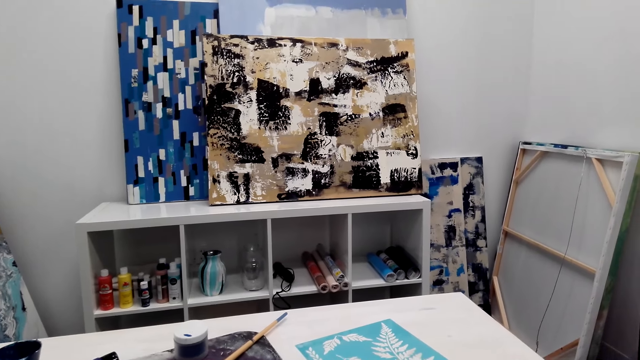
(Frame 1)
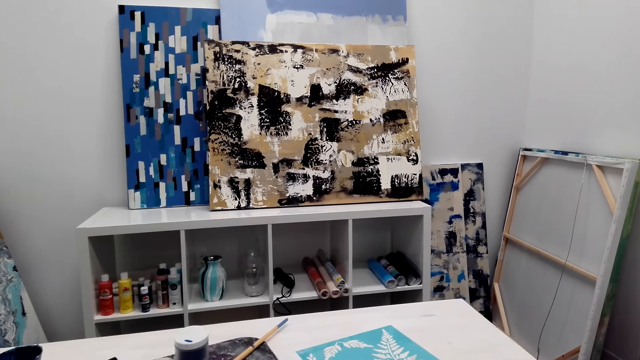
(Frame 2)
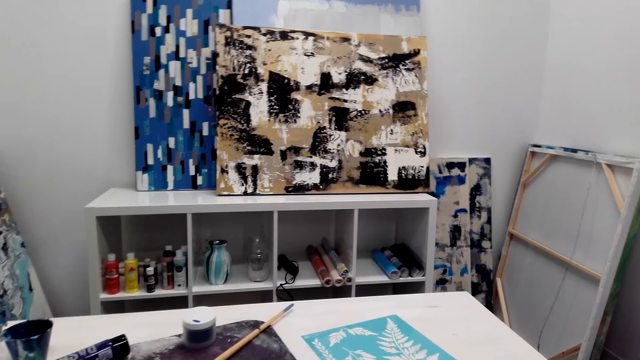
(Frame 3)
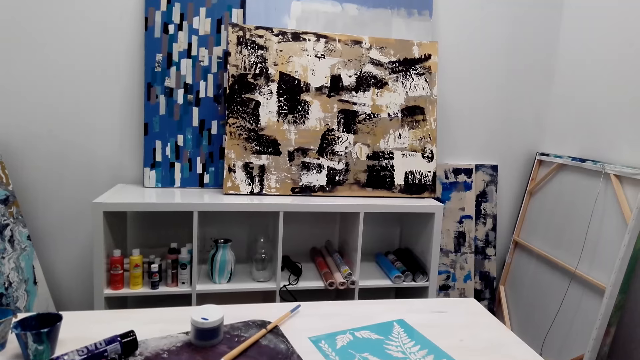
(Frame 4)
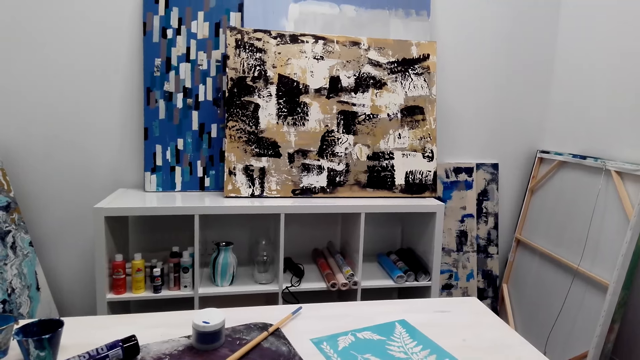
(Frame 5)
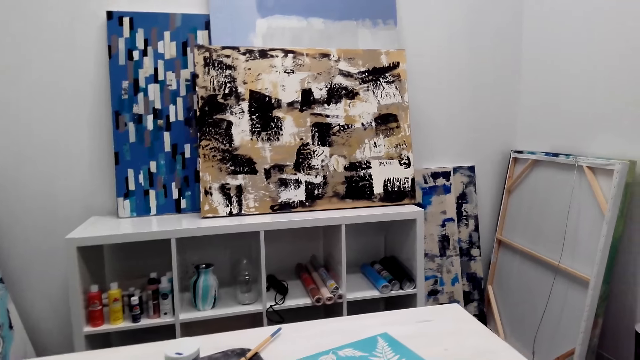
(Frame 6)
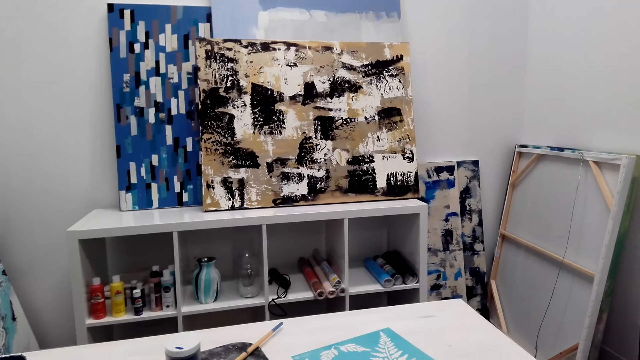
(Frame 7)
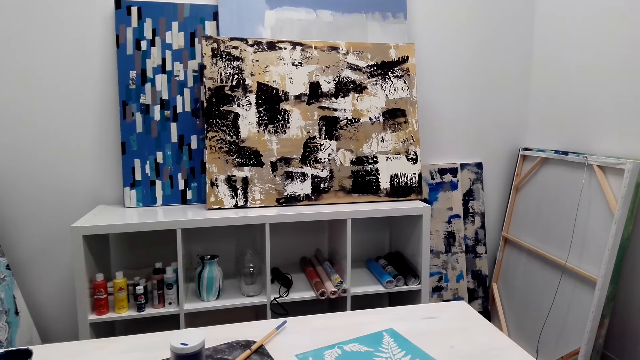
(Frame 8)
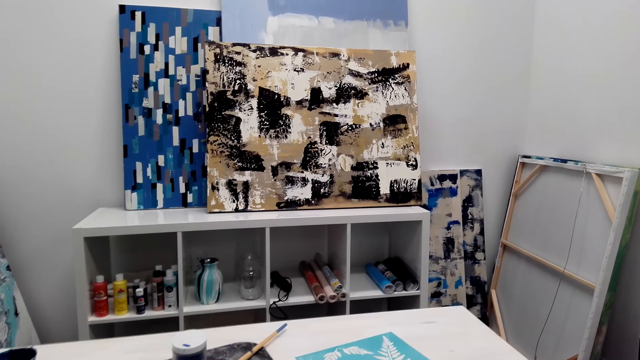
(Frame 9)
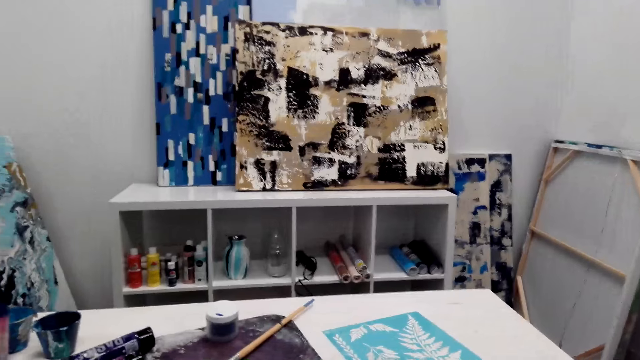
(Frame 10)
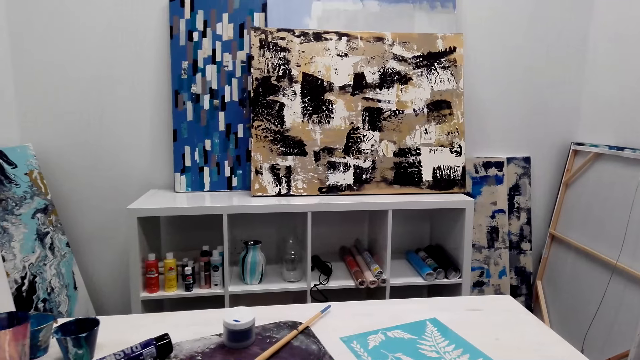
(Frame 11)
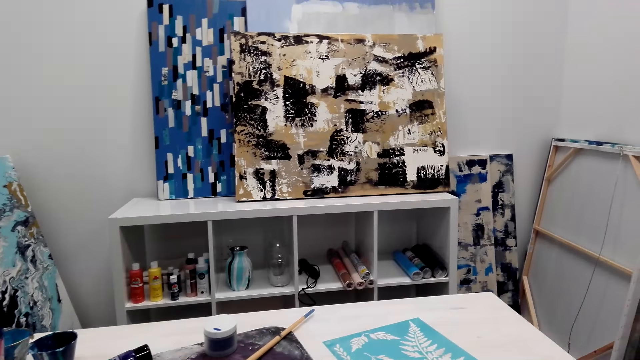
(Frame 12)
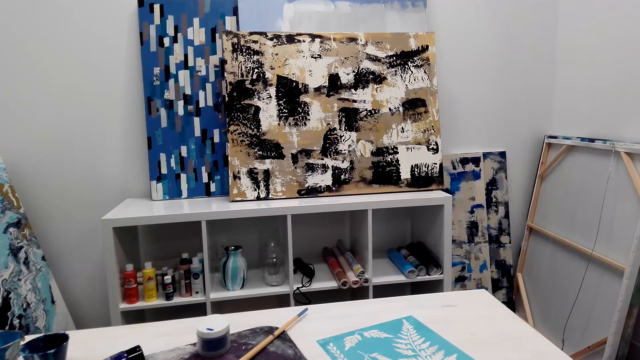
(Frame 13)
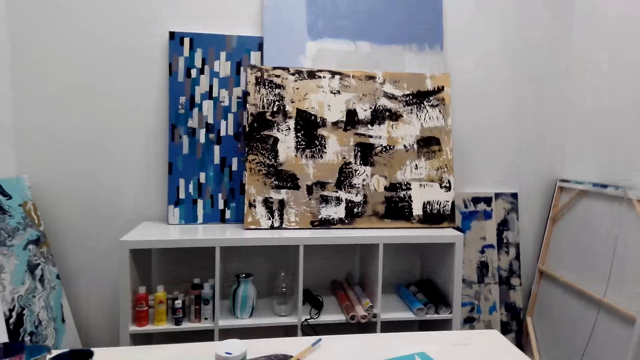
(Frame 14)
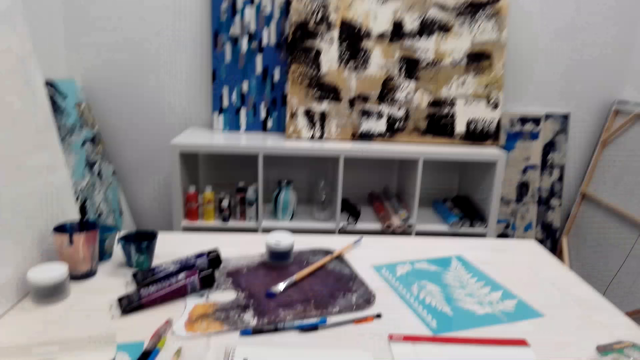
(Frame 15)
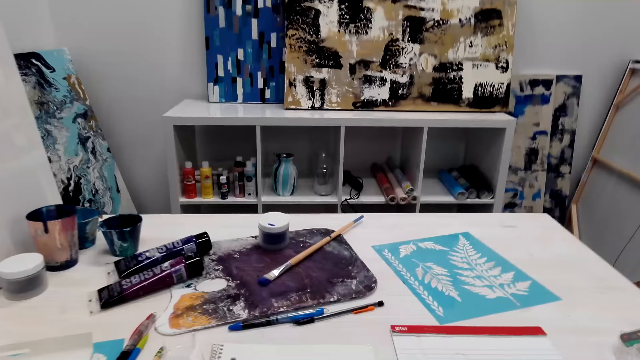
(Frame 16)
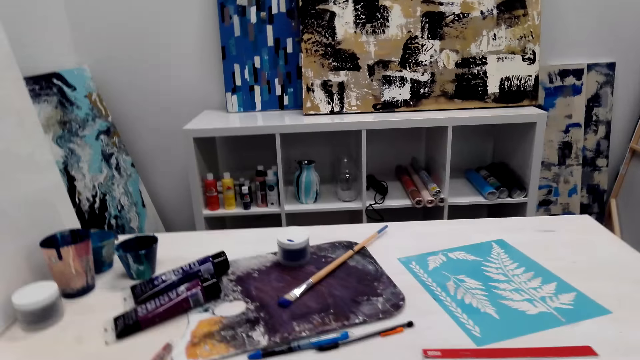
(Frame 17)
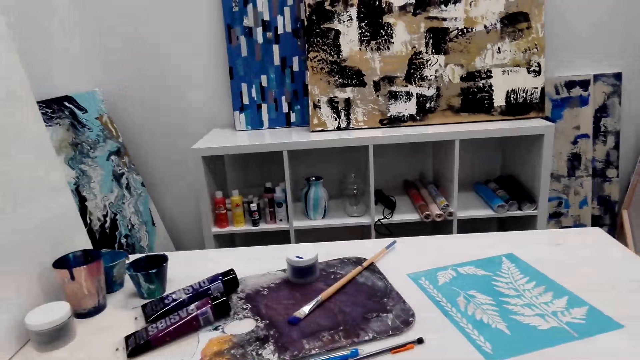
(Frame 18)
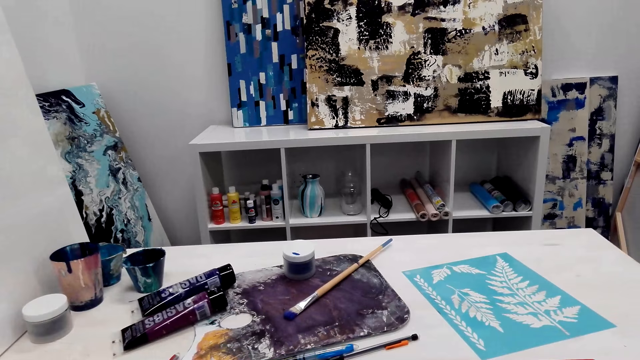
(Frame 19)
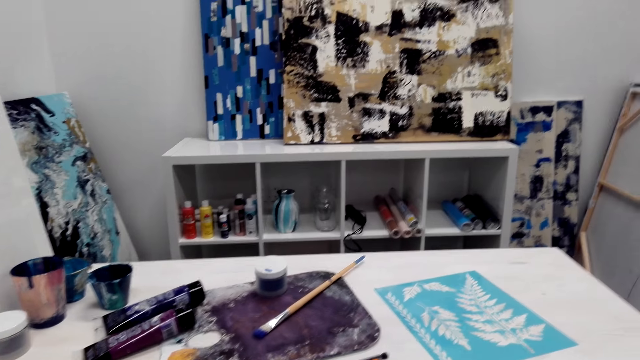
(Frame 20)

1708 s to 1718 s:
The camera wearer looks at the table.

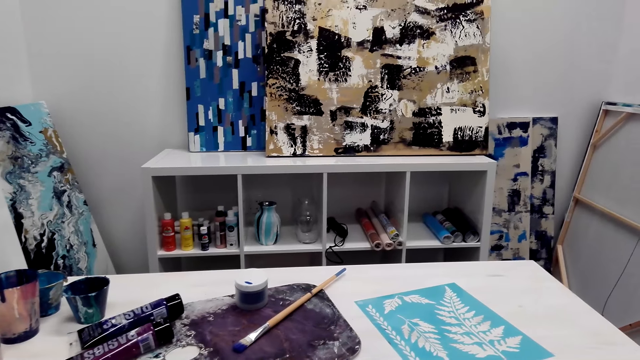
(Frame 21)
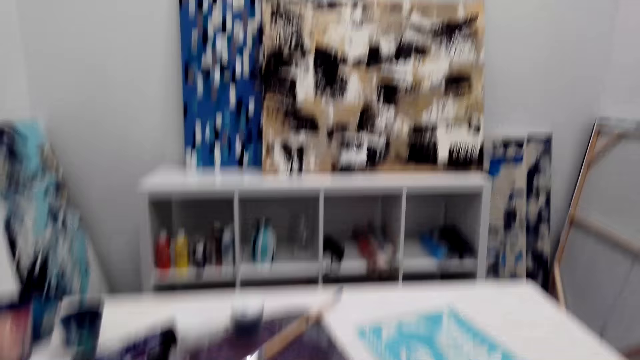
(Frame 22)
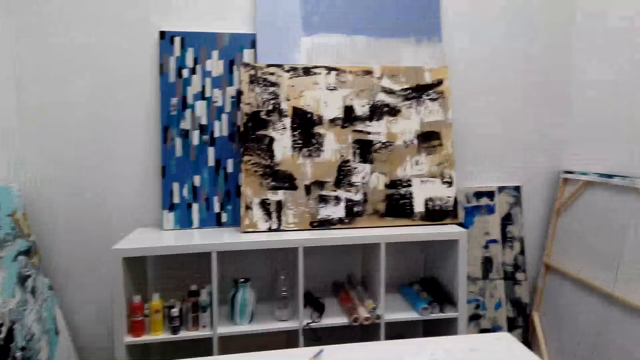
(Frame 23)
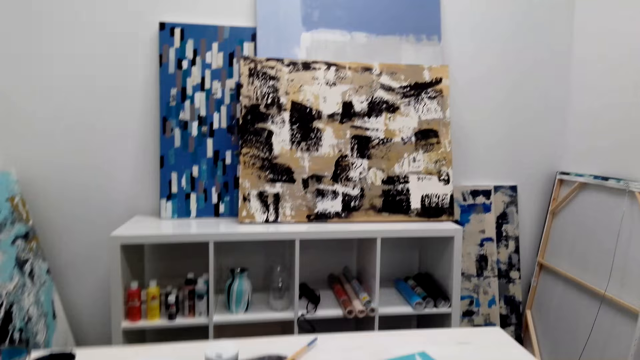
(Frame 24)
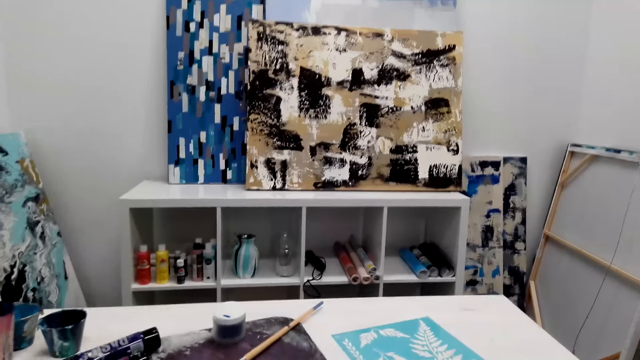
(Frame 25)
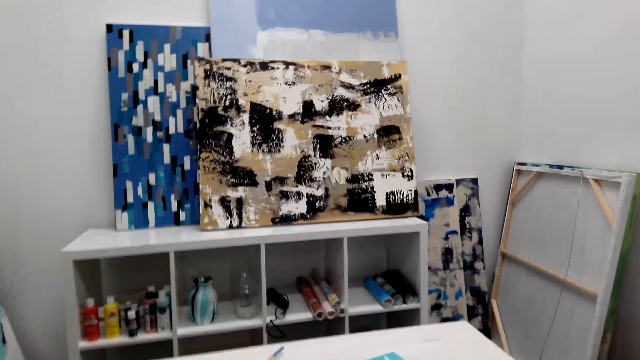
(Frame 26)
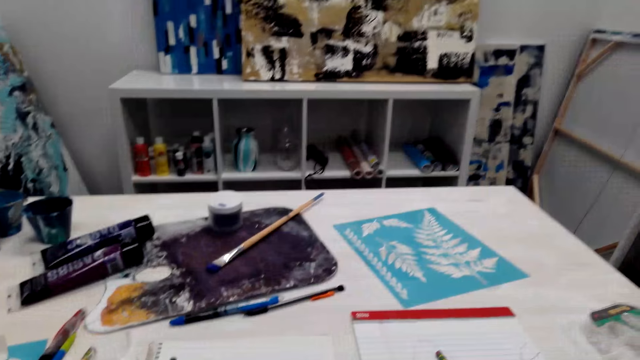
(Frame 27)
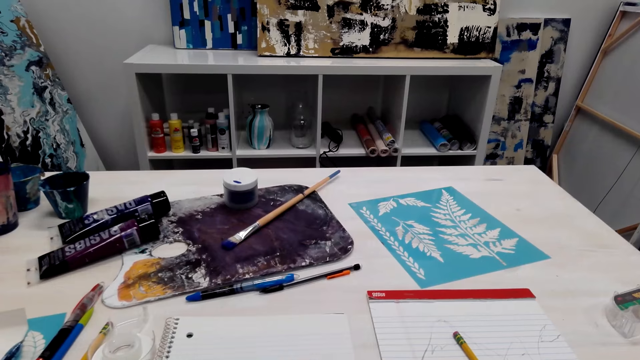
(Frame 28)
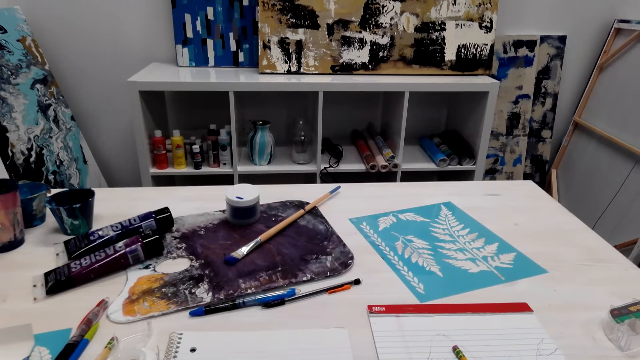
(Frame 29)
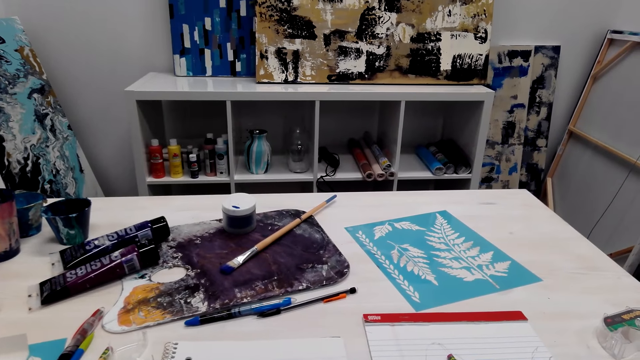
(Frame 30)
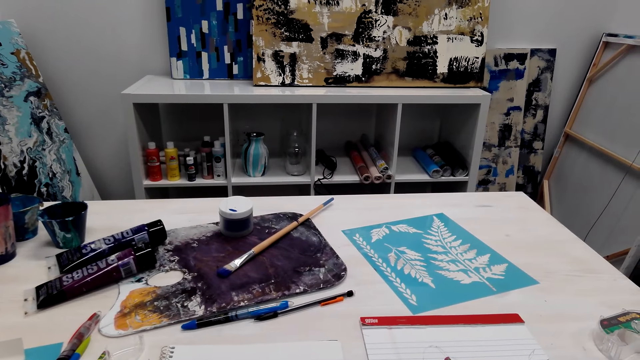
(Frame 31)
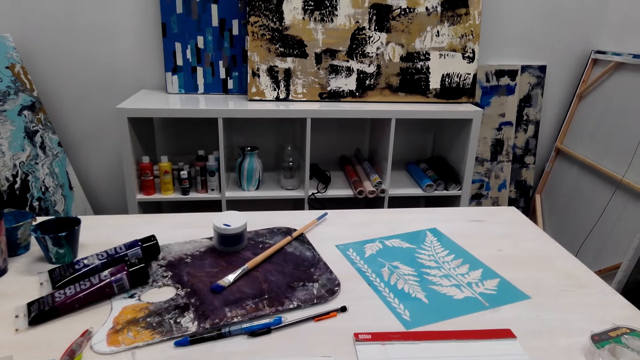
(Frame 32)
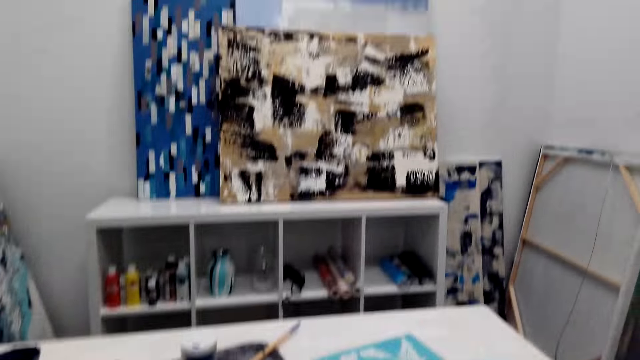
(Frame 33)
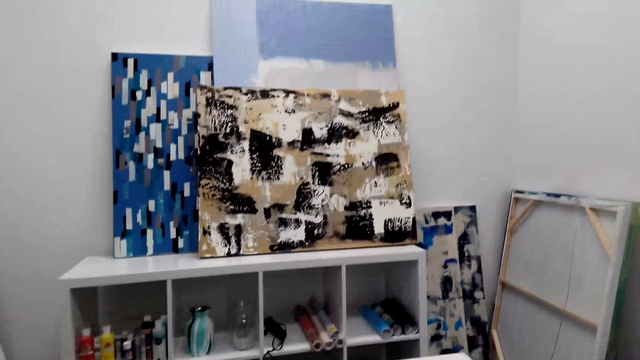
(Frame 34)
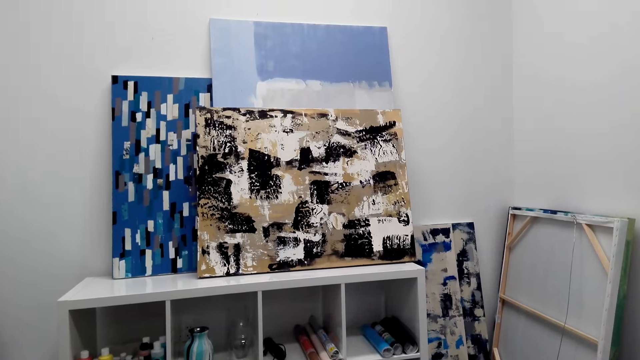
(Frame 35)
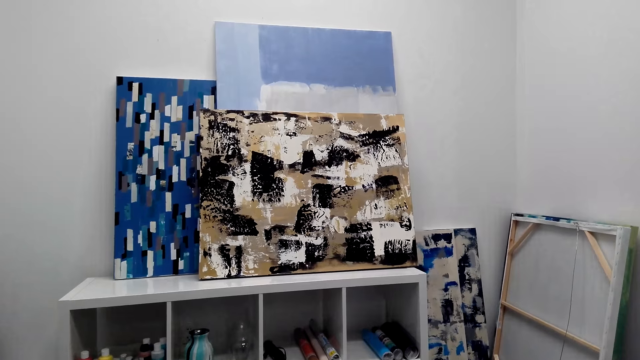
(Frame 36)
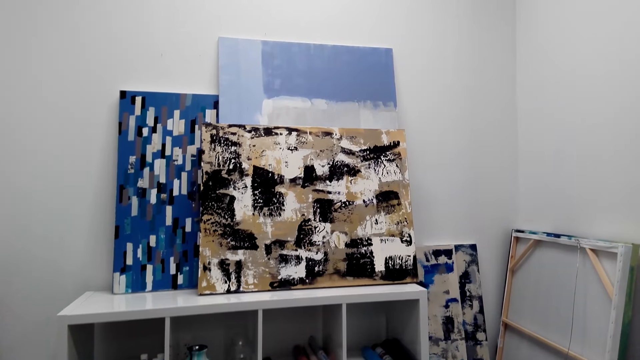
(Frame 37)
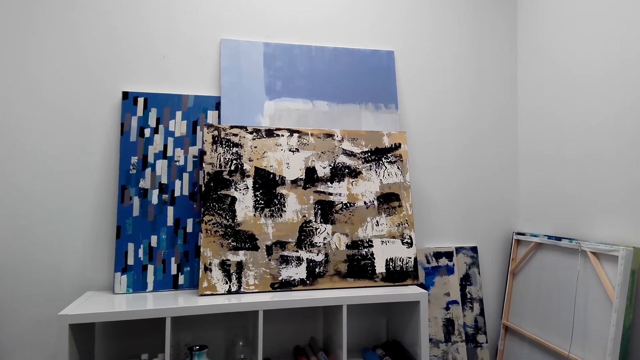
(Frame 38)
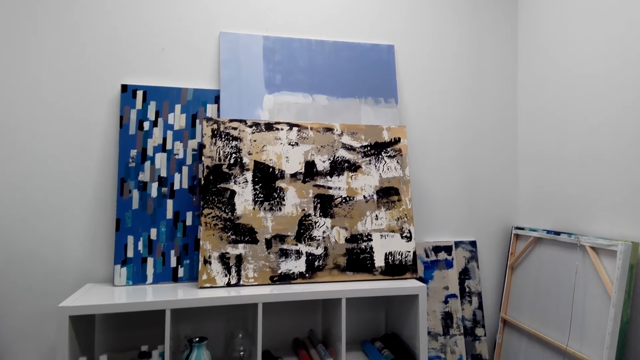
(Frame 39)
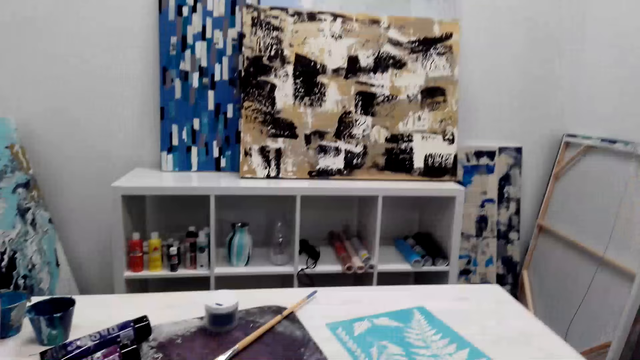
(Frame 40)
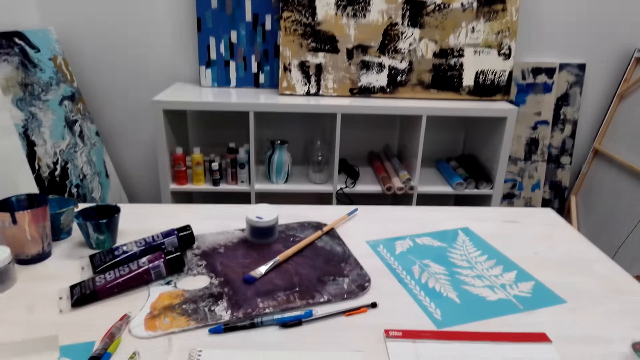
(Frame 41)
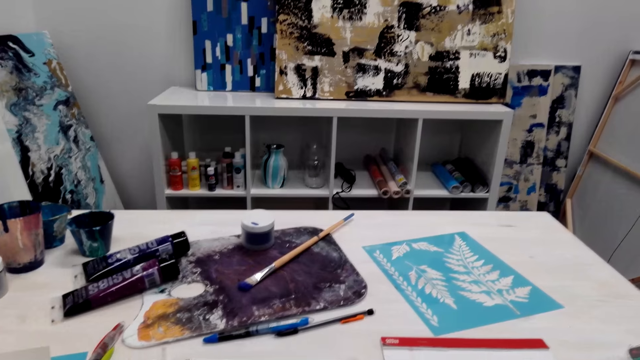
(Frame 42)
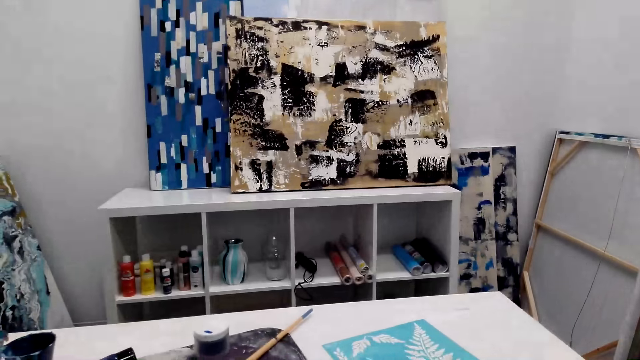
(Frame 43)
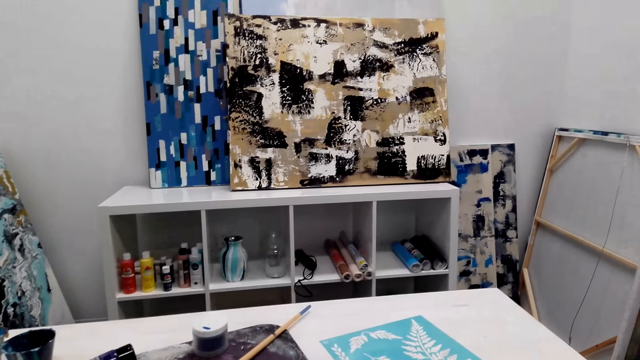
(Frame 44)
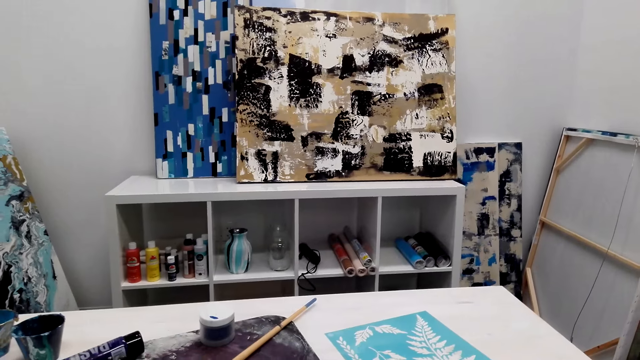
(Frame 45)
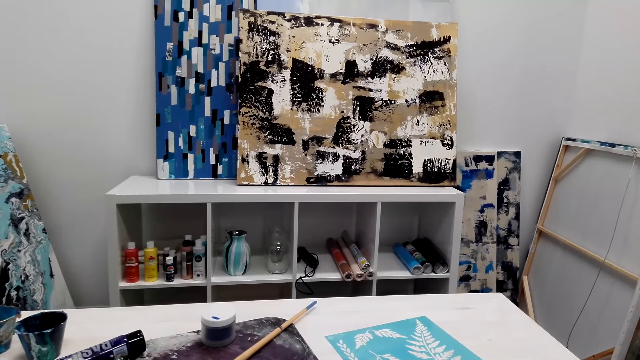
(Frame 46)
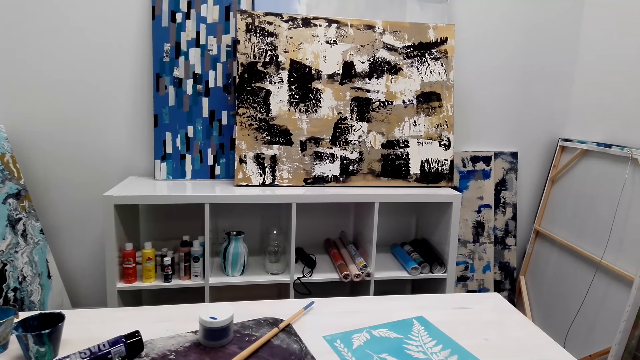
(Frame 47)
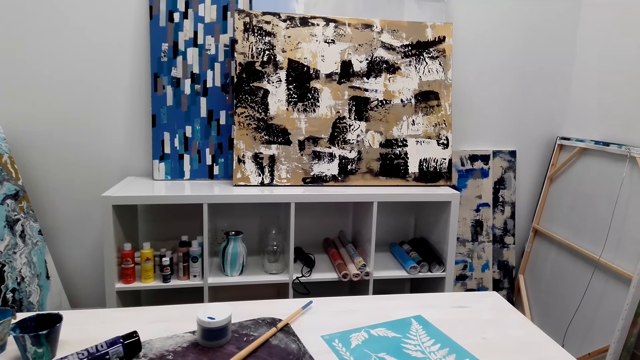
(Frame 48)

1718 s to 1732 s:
The camera wearer converses. They look forward. They look at the table. They converse. They look forward. They look at the table. They look forward.
